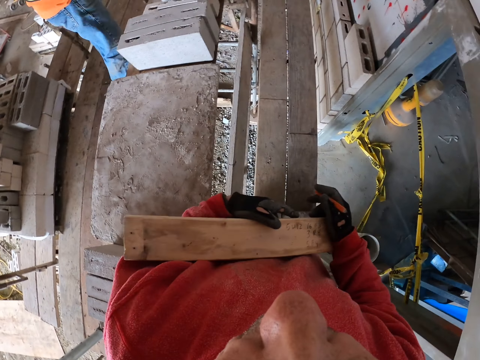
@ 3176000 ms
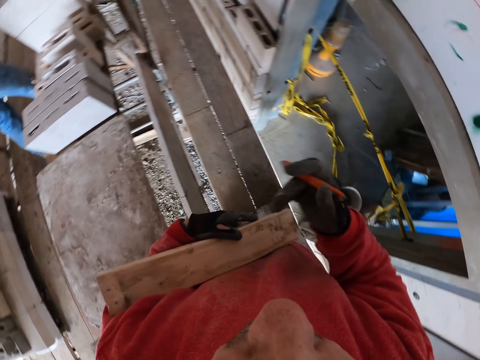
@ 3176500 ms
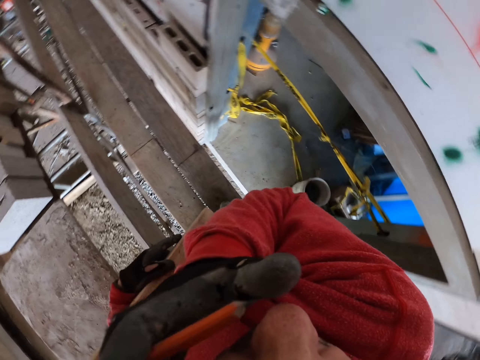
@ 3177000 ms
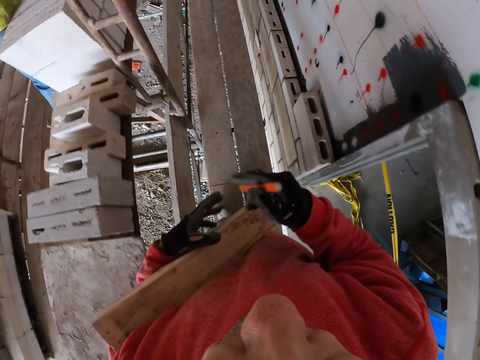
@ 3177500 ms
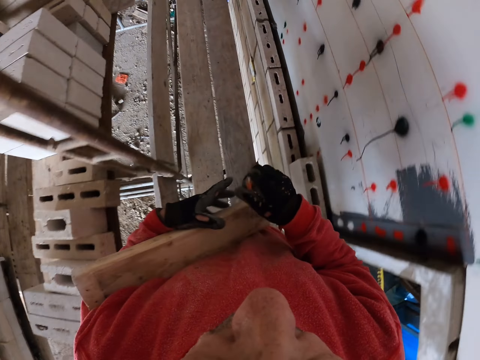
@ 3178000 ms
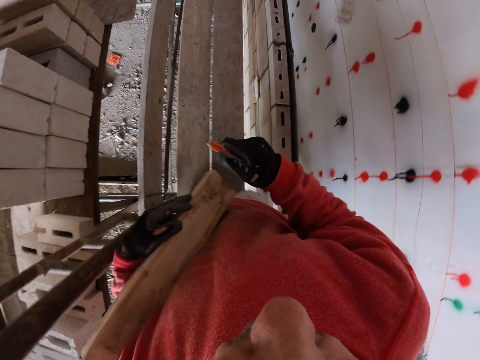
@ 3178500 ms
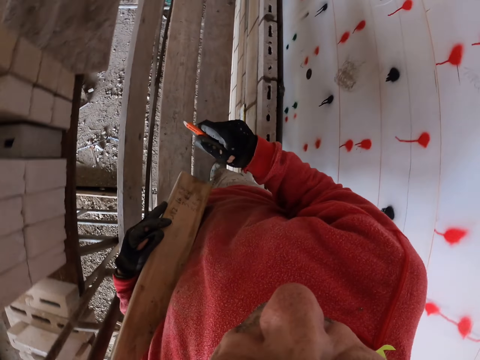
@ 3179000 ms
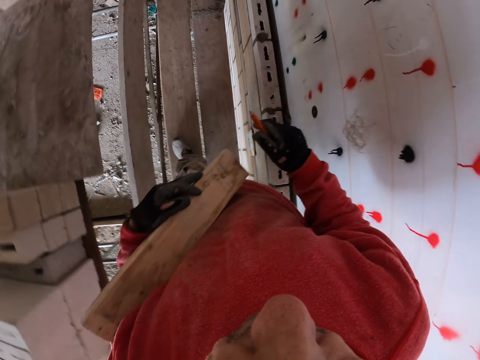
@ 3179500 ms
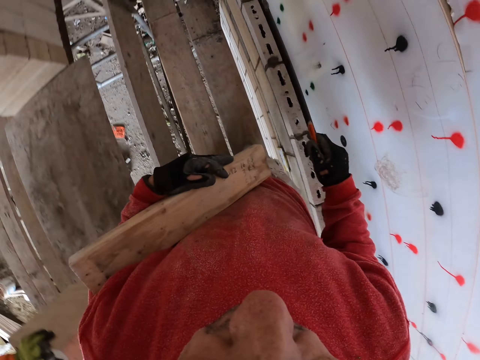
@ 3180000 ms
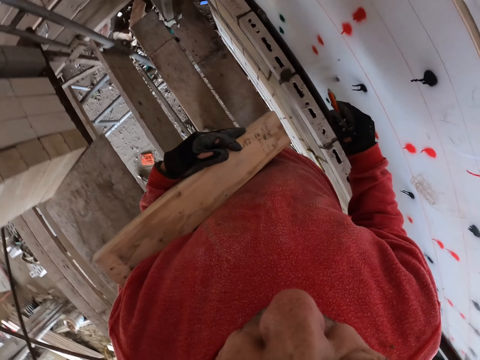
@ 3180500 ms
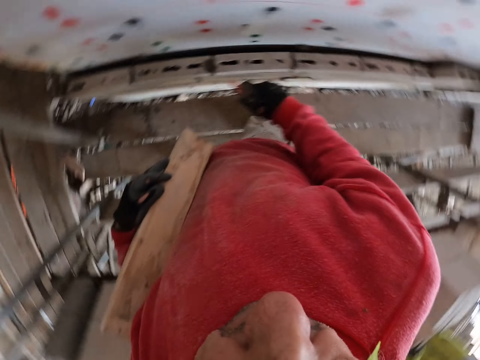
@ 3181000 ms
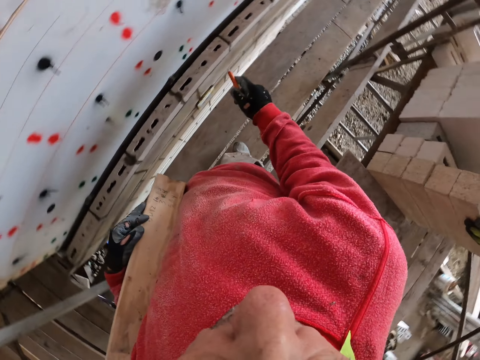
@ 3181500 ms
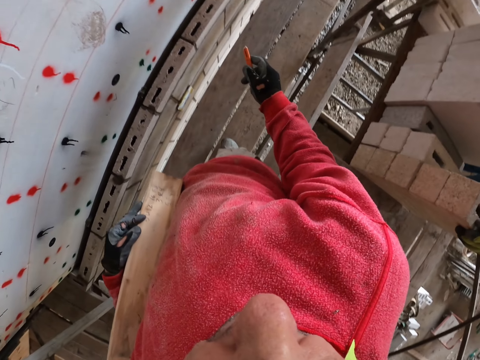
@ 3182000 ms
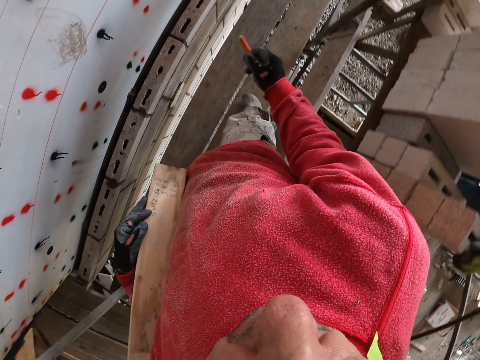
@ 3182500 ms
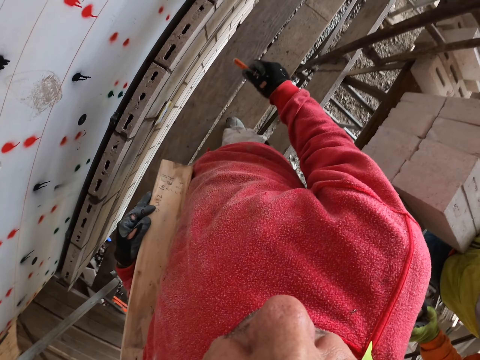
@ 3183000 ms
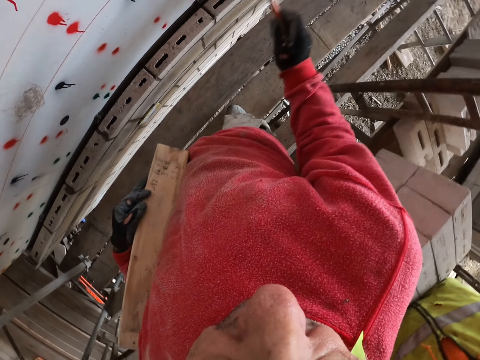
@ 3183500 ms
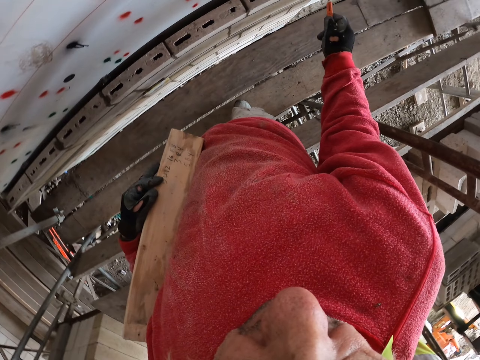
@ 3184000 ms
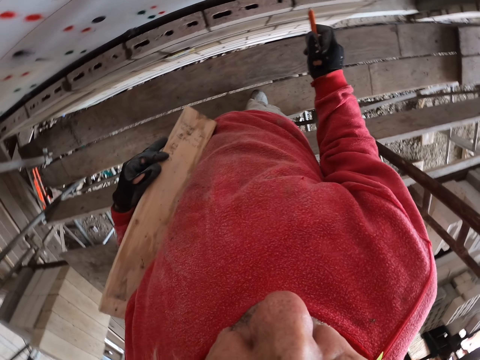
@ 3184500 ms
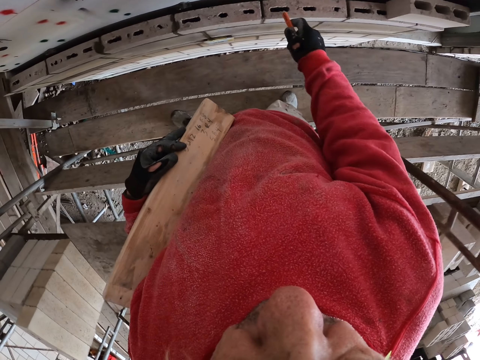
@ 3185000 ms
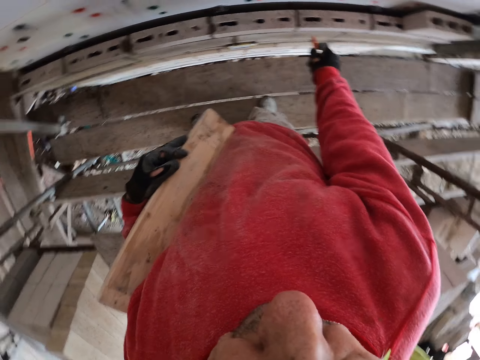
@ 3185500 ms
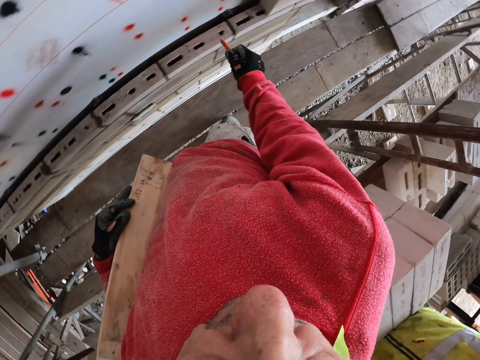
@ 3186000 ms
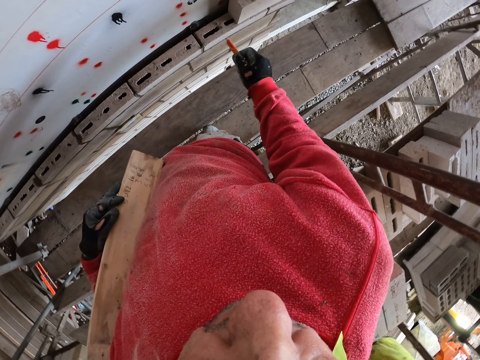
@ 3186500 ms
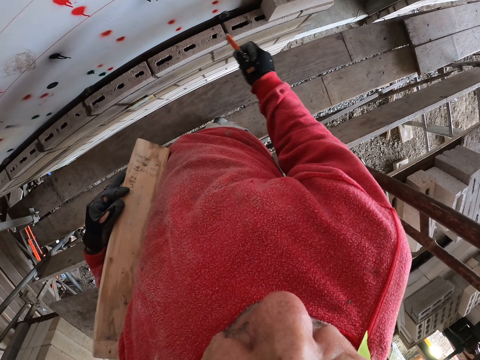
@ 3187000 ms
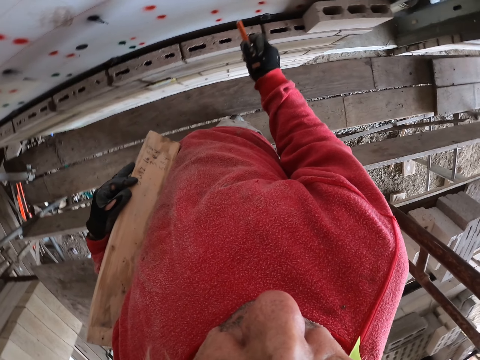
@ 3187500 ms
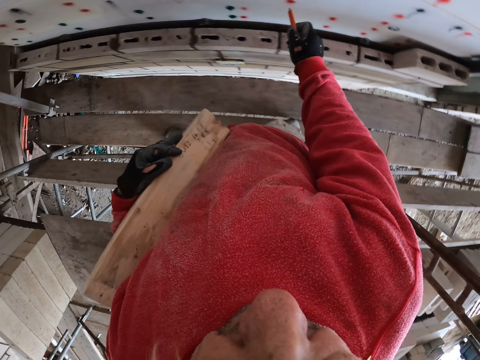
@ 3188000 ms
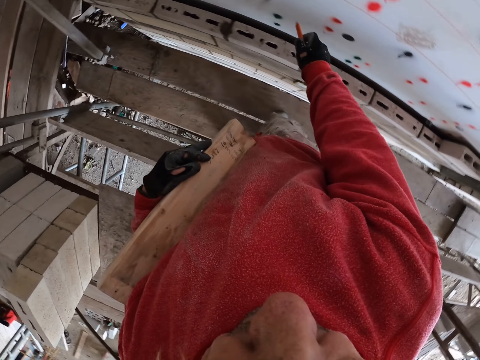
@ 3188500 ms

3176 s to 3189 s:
The camera wearer walks in the construction site. They point on the wall.

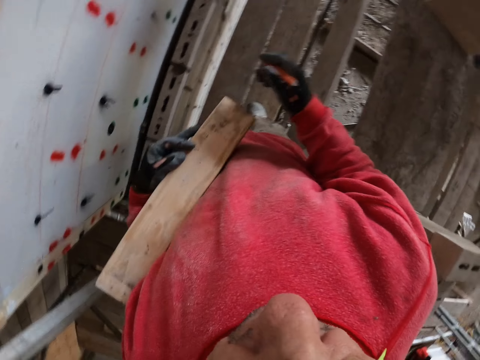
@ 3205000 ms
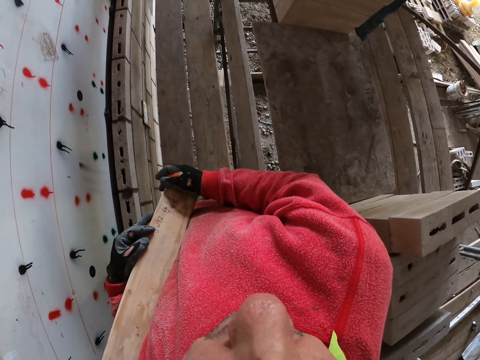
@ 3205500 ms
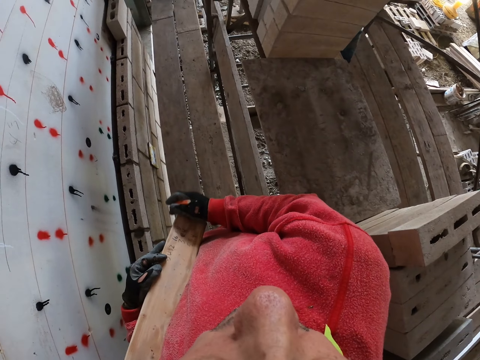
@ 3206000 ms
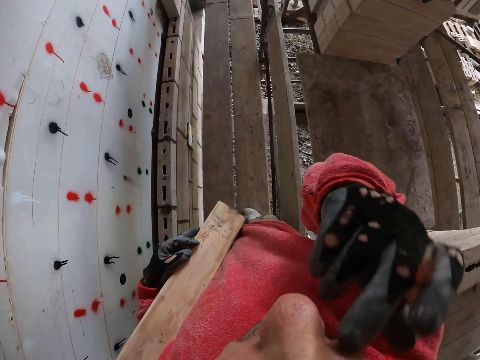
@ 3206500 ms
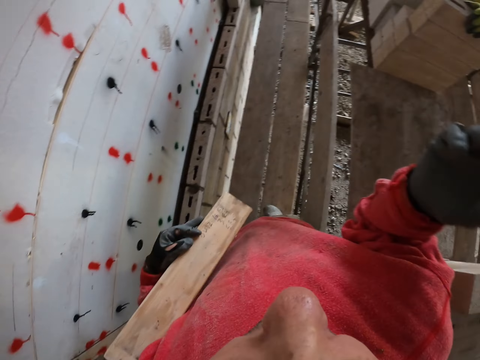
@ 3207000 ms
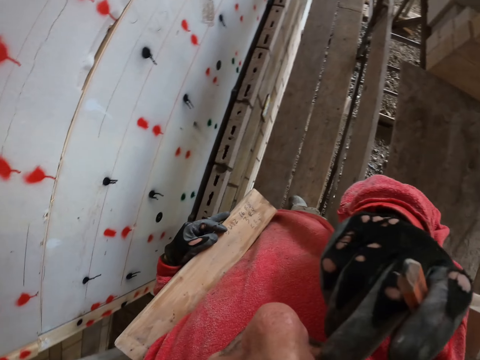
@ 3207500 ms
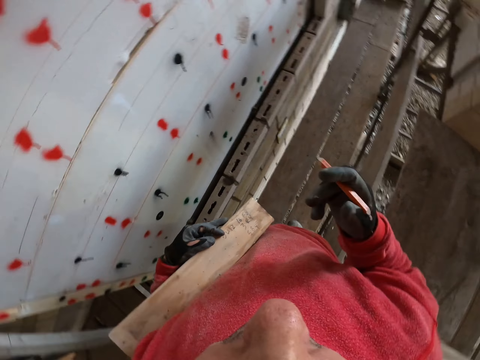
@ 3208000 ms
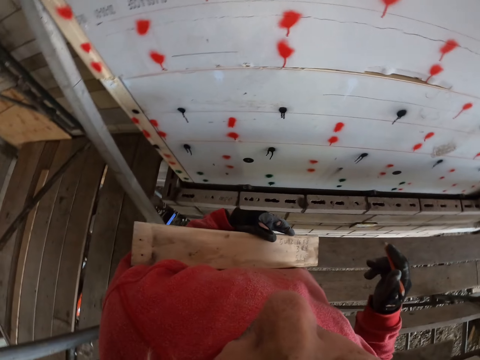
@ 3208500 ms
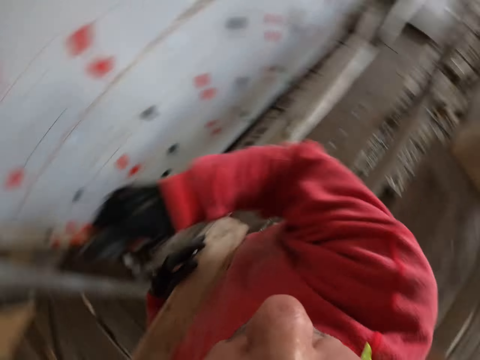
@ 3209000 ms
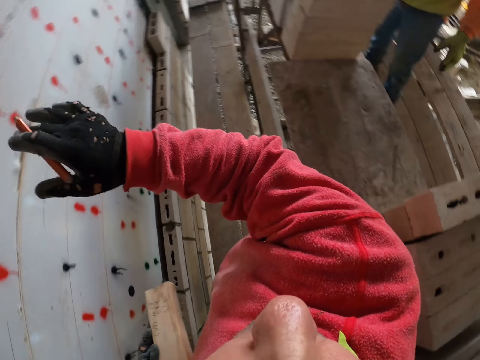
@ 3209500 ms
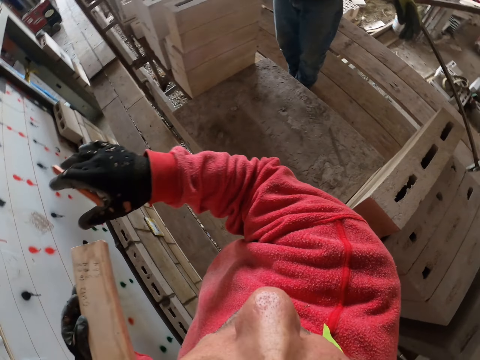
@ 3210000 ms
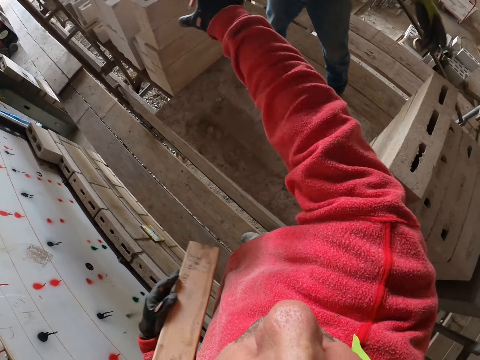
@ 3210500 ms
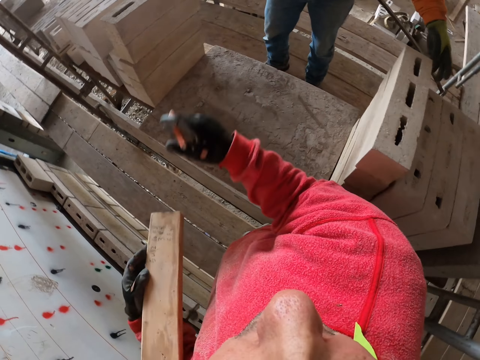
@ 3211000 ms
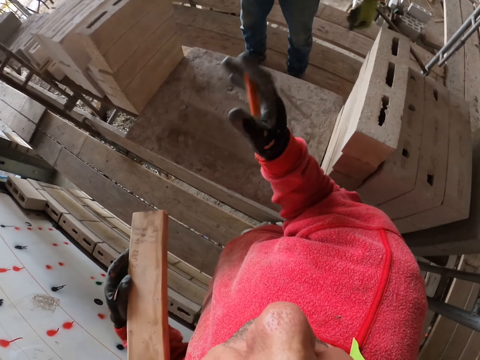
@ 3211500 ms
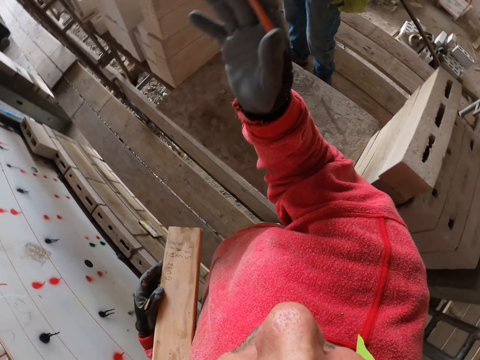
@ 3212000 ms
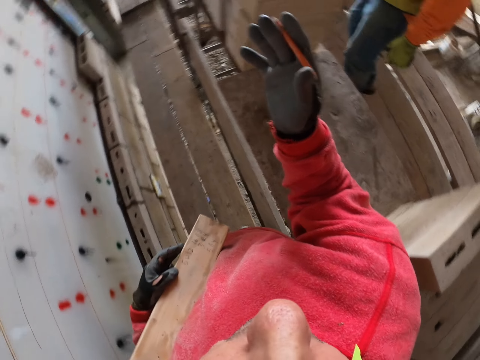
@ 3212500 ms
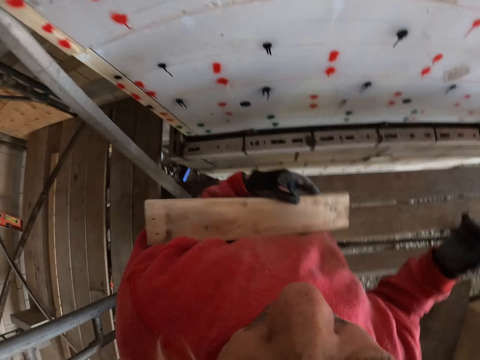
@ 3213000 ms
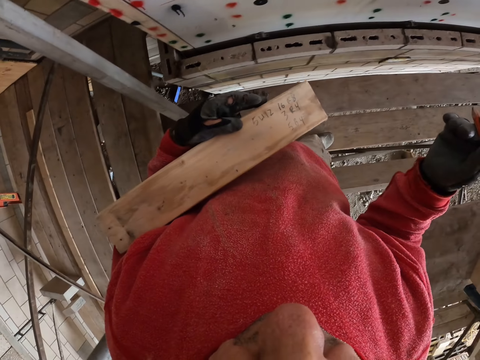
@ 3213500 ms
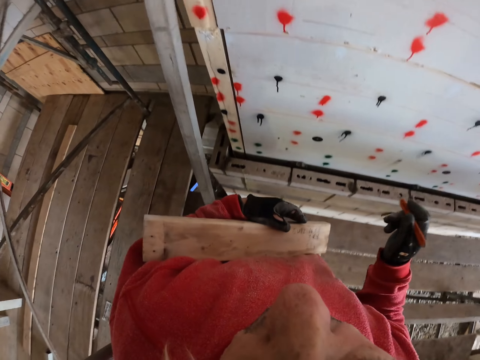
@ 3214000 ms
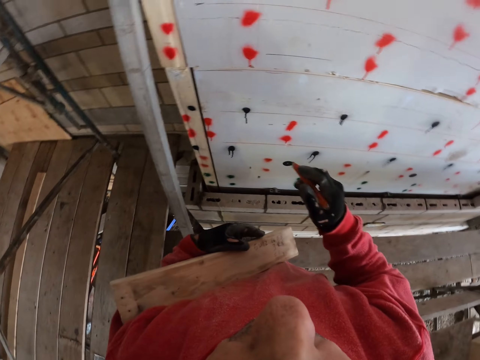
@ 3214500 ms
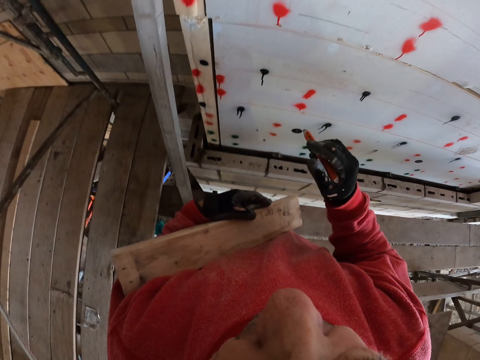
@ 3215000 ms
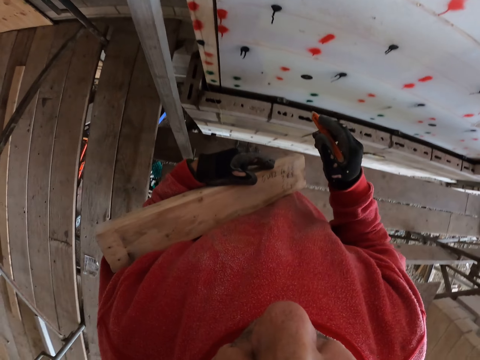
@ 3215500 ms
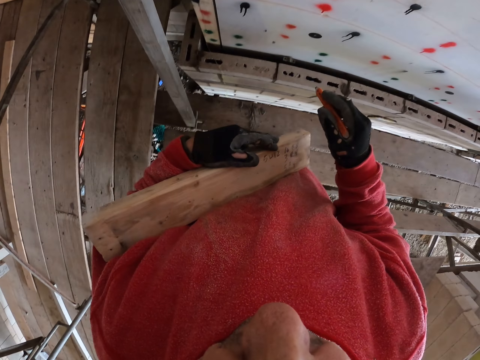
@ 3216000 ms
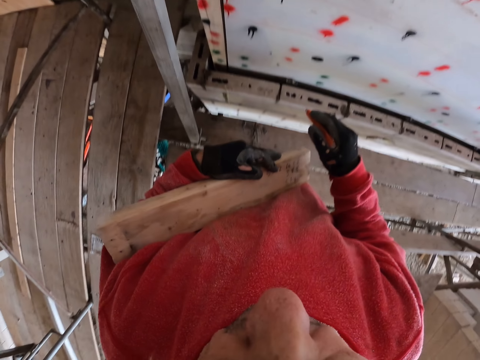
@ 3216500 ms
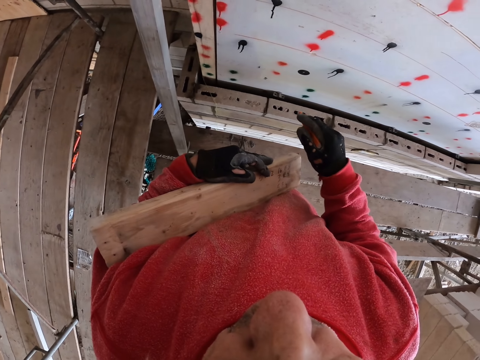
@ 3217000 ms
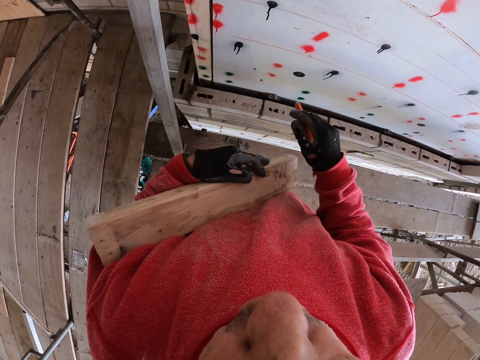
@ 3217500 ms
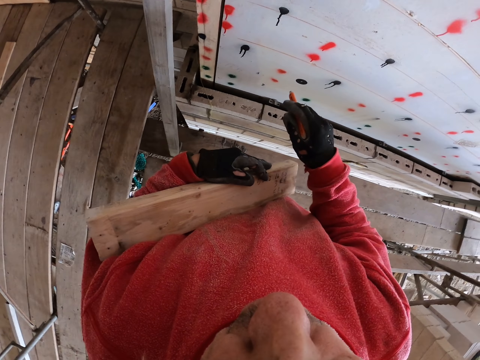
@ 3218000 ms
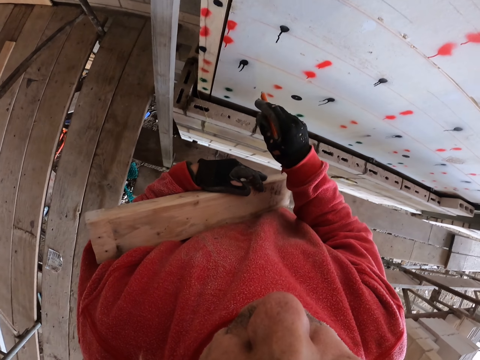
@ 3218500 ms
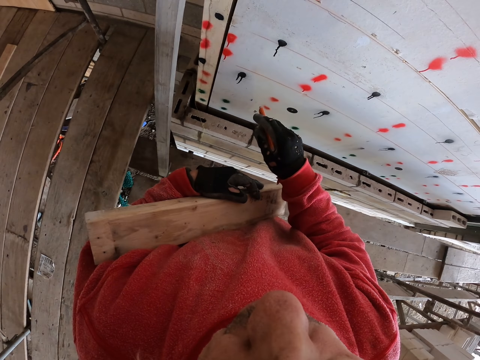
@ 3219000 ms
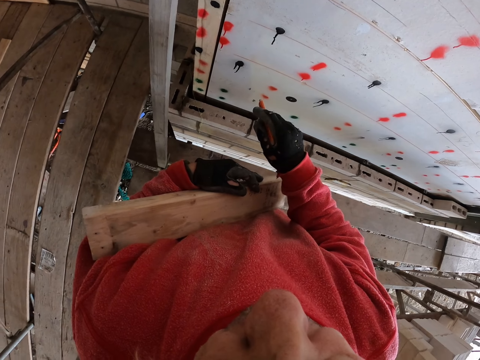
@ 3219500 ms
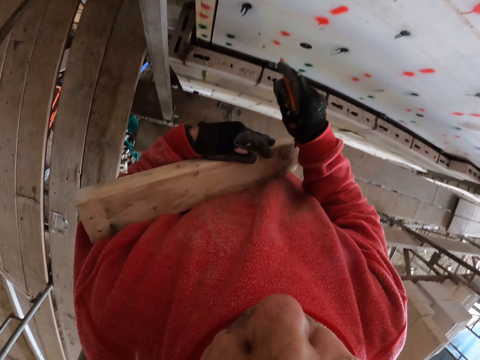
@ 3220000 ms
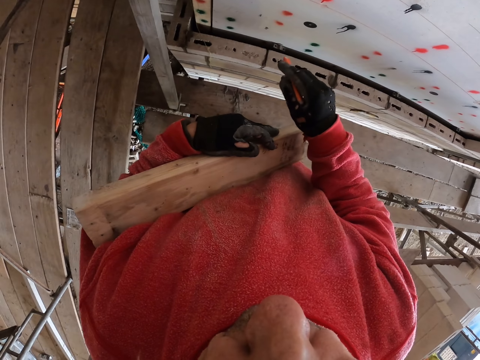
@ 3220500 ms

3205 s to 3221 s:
The camera wearer raises the hand up. They lift the hand up.
